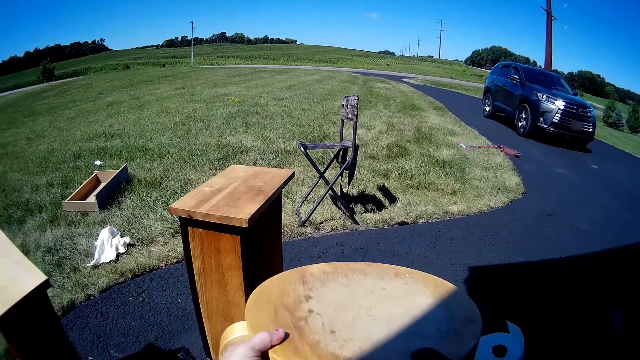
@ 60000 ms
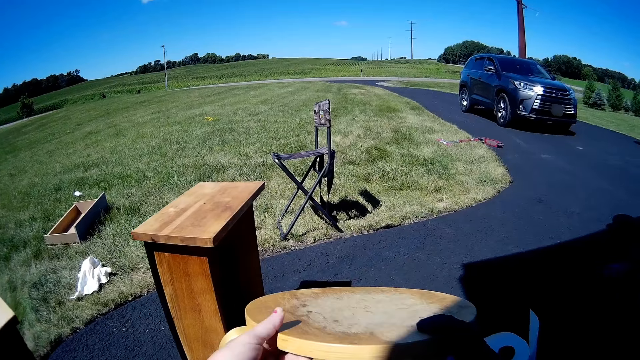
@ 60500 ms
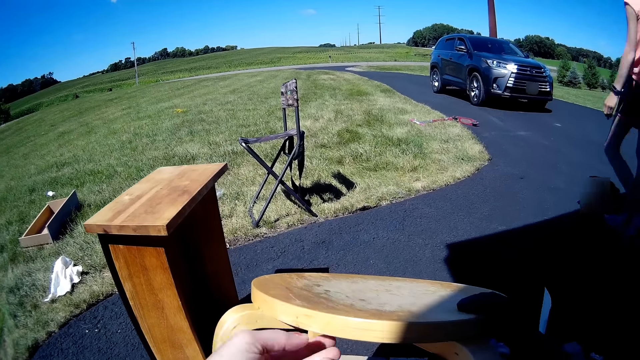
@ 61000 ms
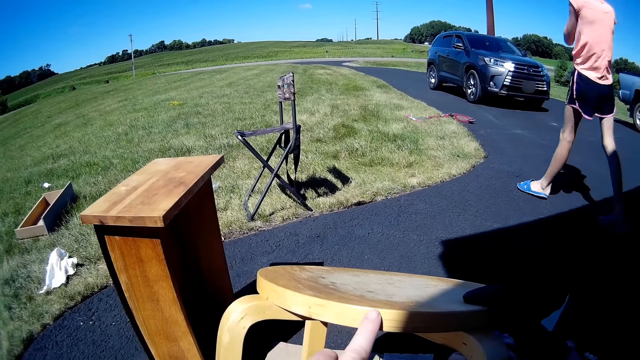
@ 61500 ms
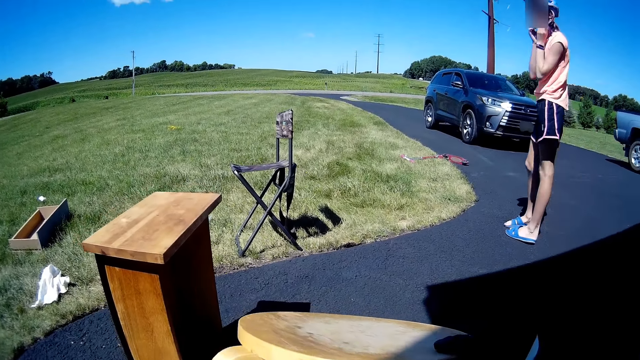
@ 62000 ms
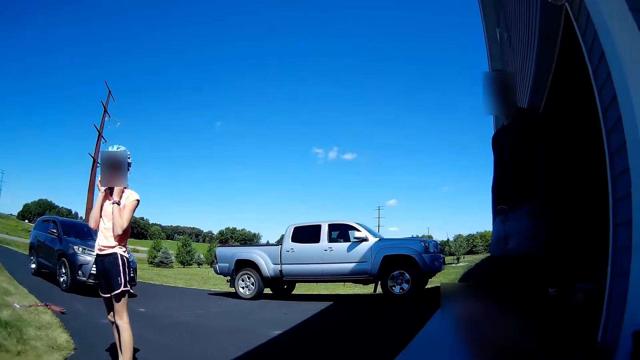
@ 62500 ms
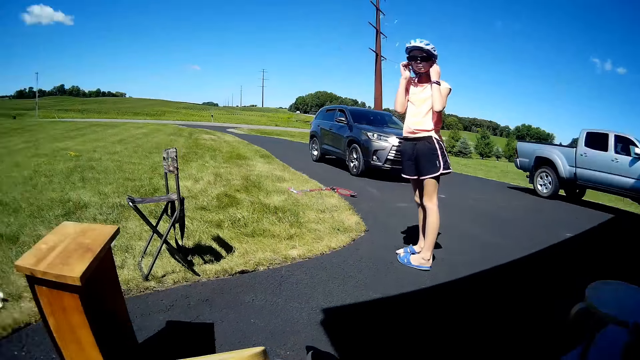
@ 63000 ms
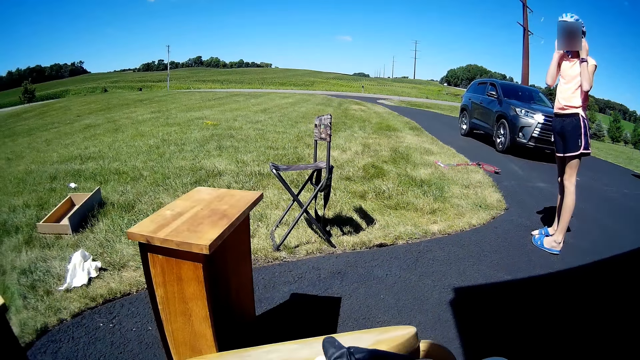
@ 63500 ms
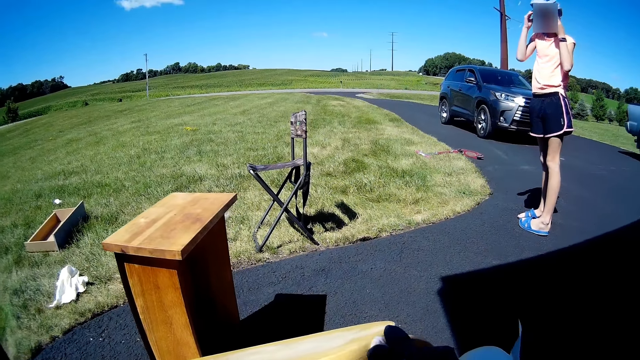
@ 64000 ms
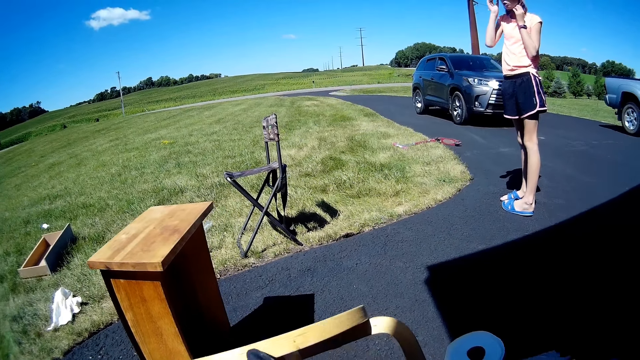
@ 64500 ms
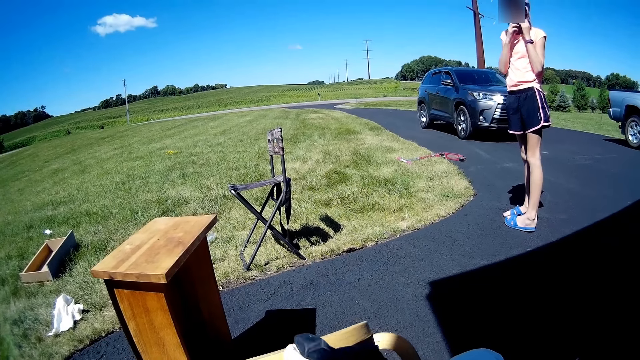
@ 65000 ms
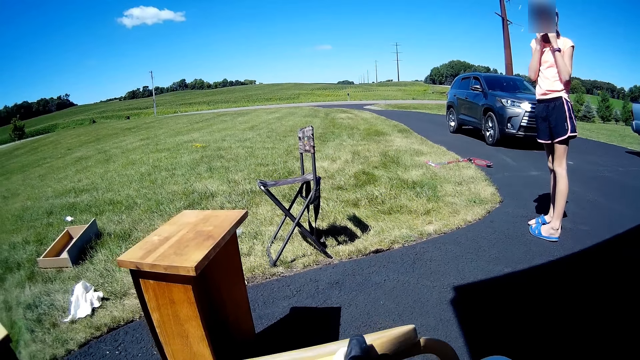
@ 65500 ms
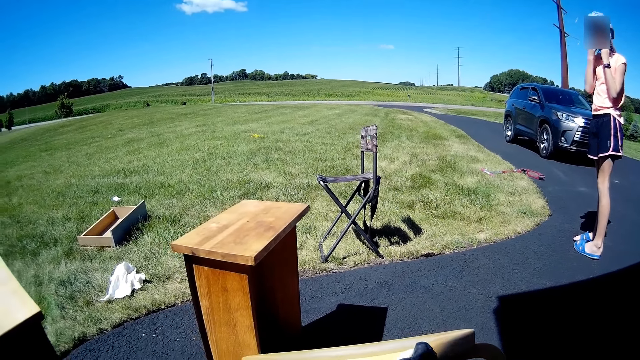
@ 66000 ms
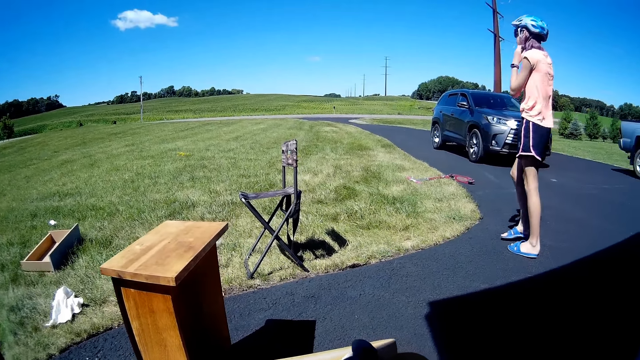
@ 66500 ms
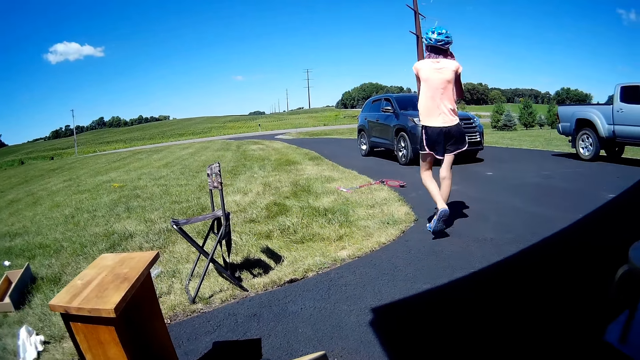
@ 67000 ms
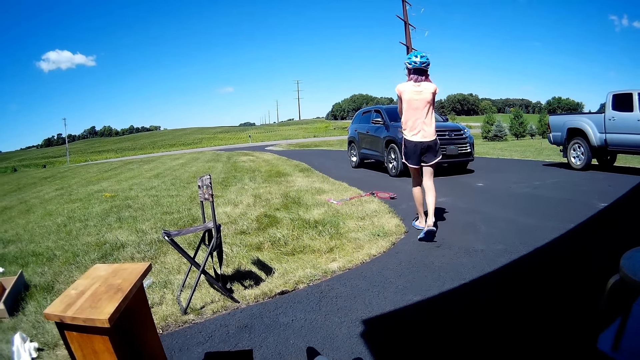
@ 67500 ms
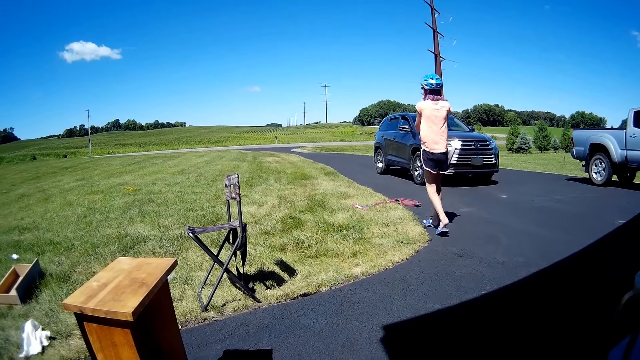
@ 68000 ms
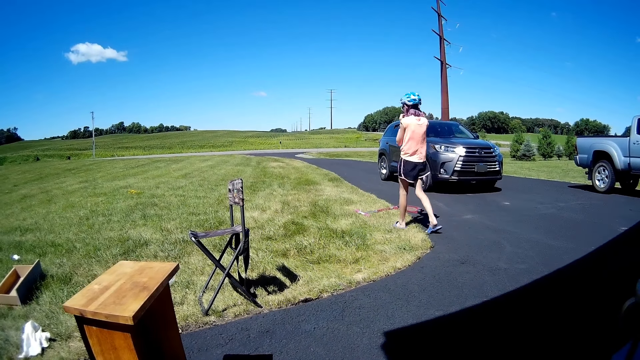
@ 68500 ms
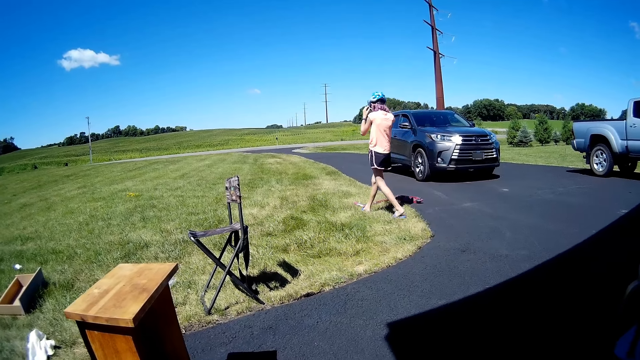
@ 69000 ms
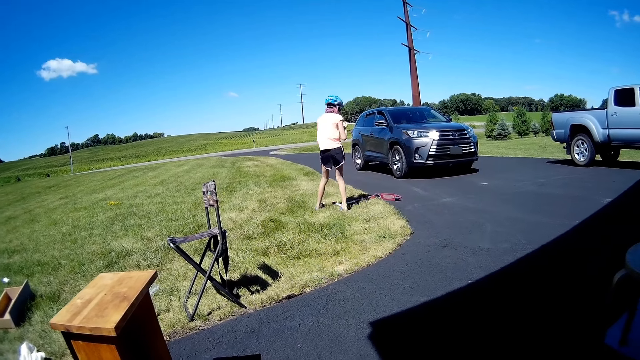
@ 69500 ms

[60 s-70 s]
The camera wearer puts down a furniture with hands. They put a finger on the furniture. A girl walks around the compound. A lady sits on the floor. A man stands at the door. The camera wearer moves a finger on the furniture. They wipe the stool with a fabric. The girl walks around the compound.

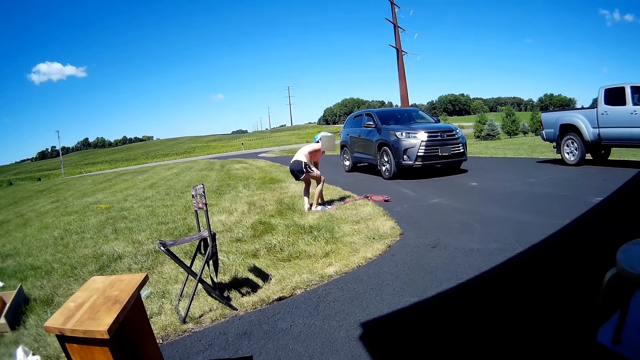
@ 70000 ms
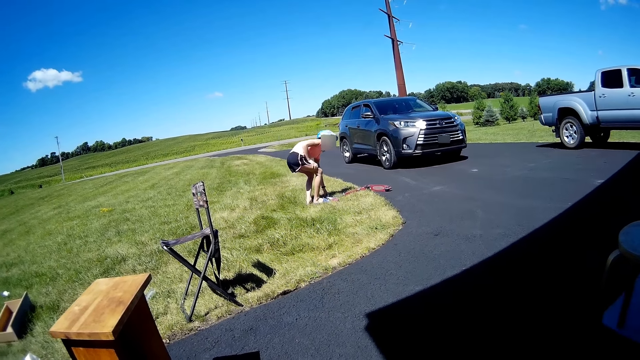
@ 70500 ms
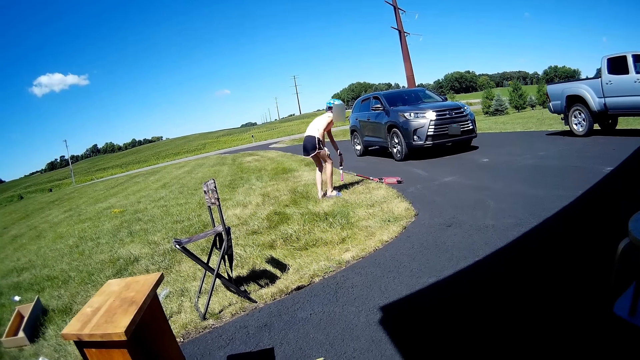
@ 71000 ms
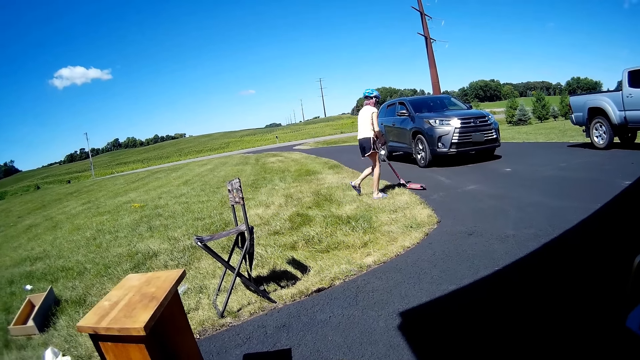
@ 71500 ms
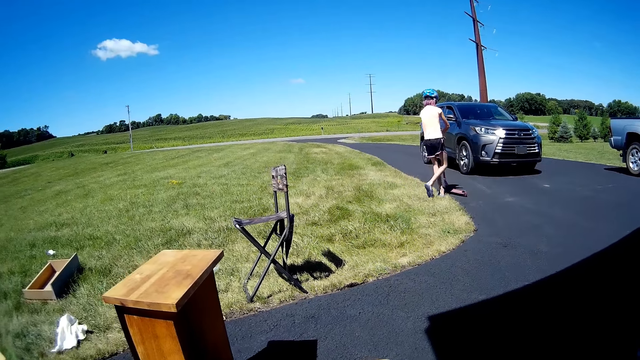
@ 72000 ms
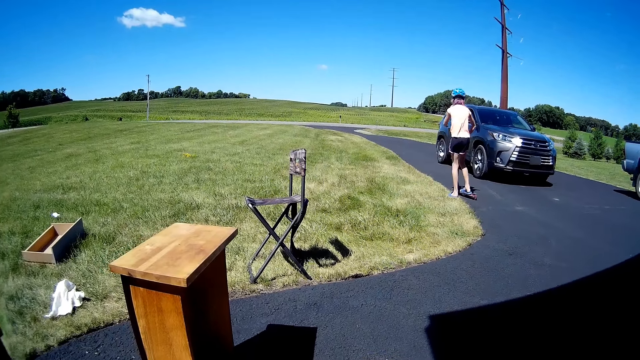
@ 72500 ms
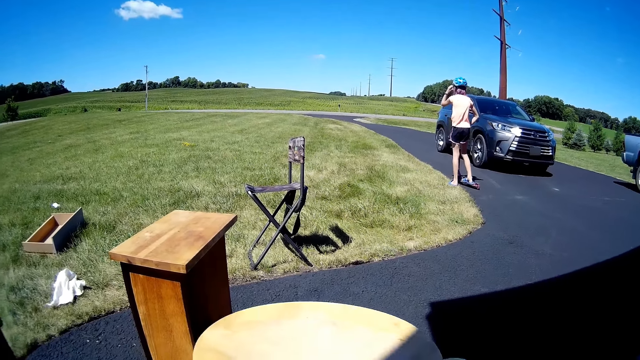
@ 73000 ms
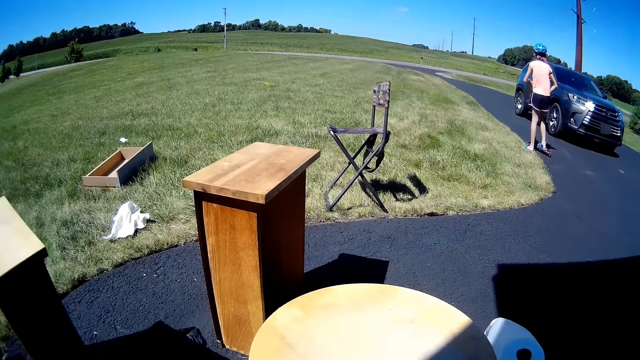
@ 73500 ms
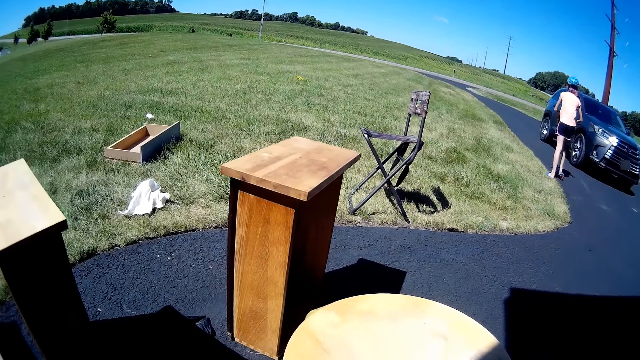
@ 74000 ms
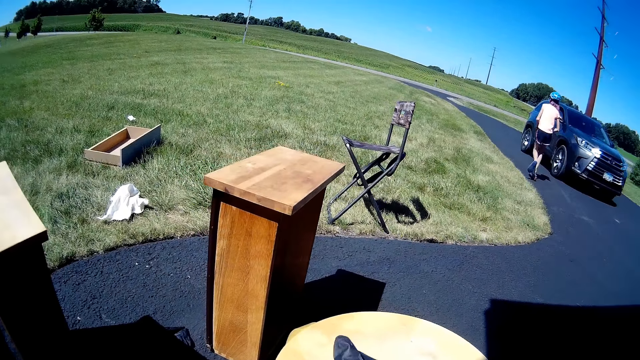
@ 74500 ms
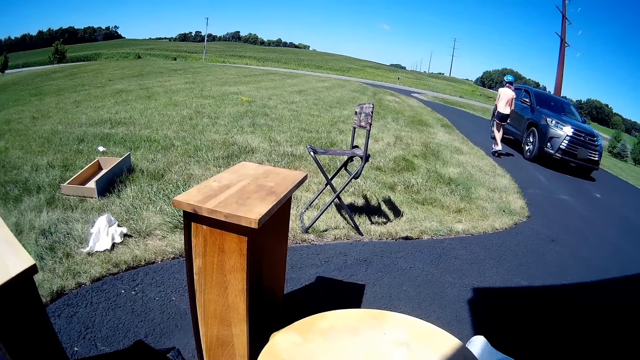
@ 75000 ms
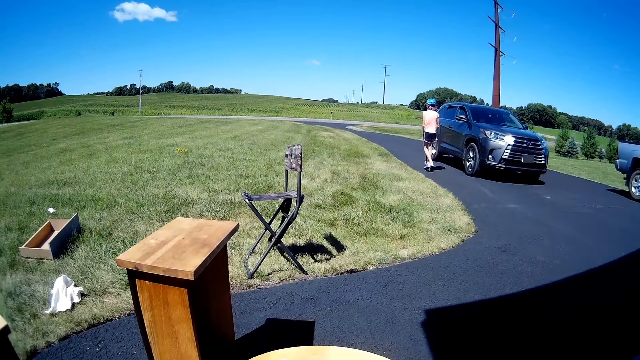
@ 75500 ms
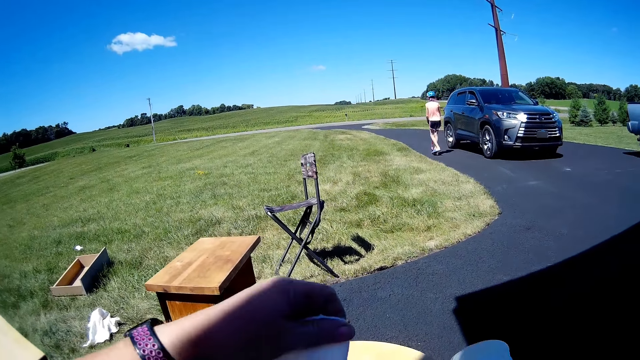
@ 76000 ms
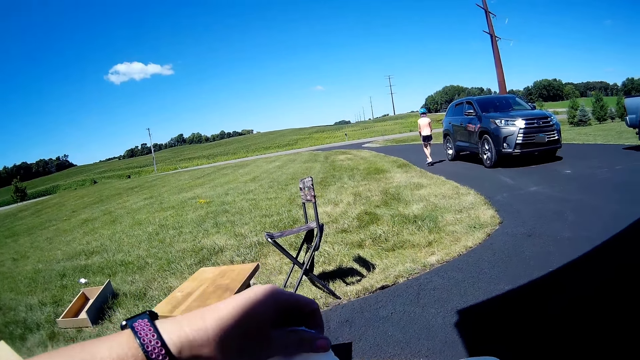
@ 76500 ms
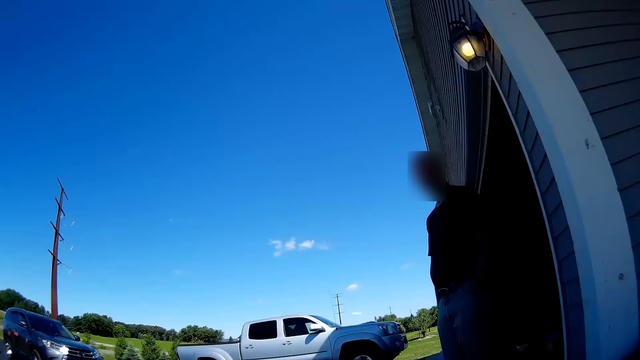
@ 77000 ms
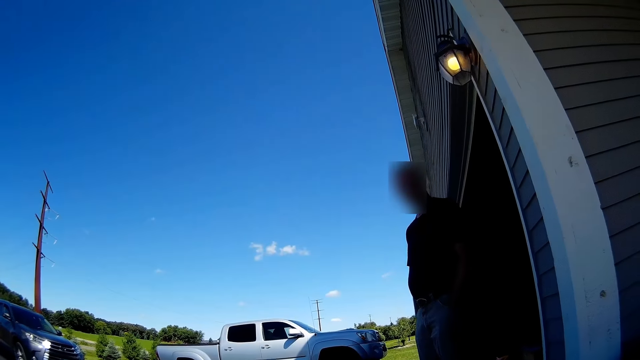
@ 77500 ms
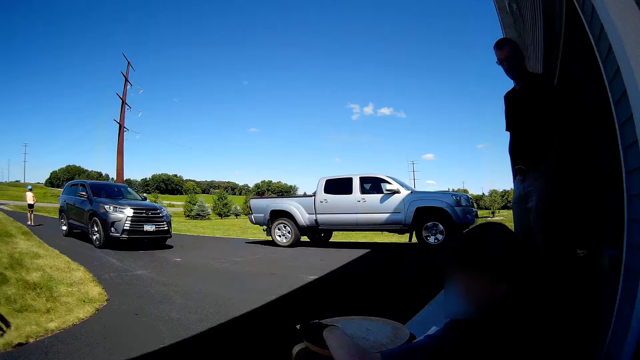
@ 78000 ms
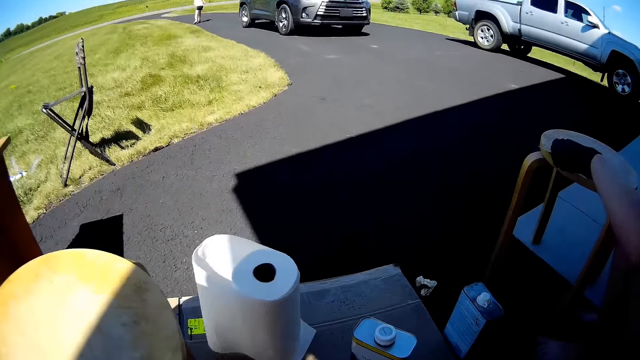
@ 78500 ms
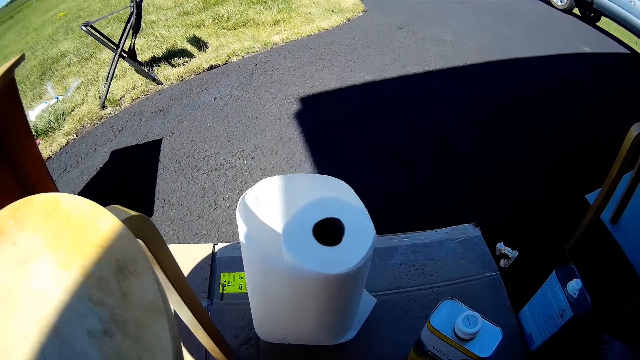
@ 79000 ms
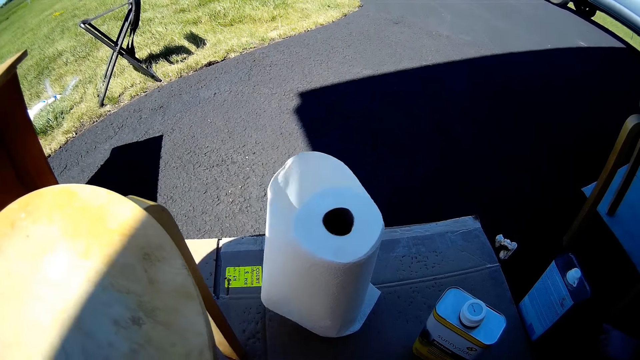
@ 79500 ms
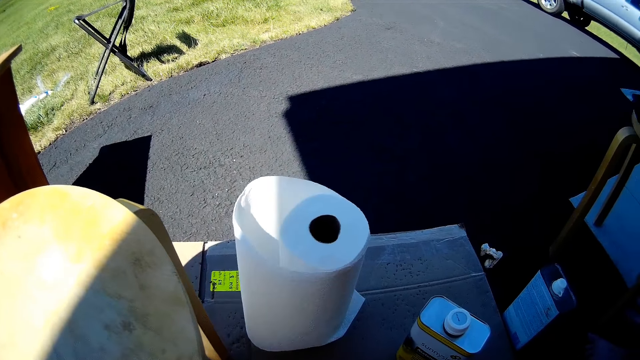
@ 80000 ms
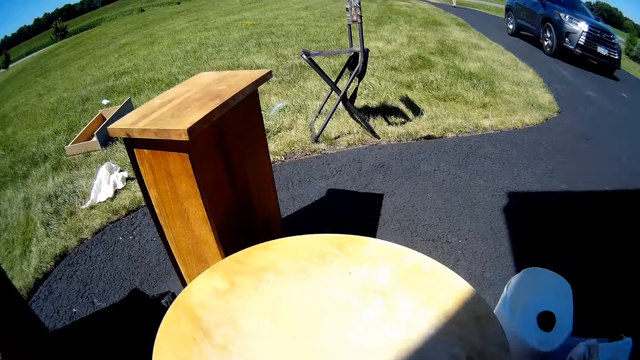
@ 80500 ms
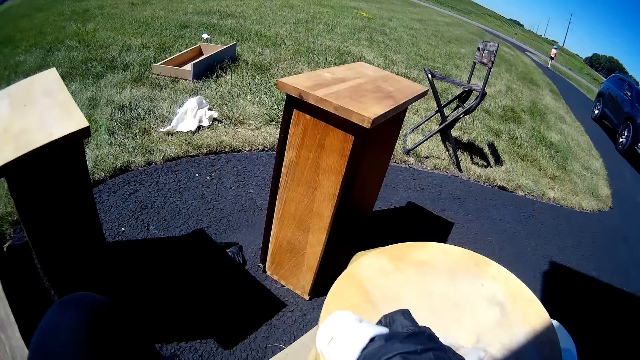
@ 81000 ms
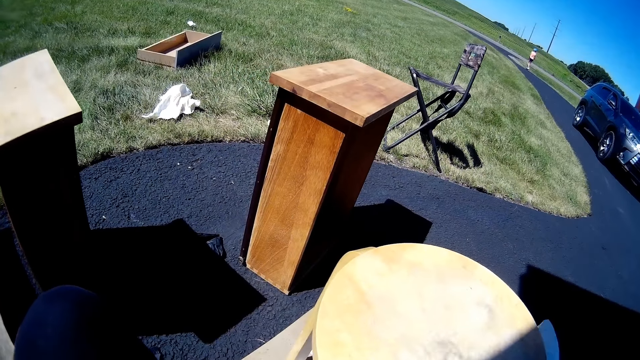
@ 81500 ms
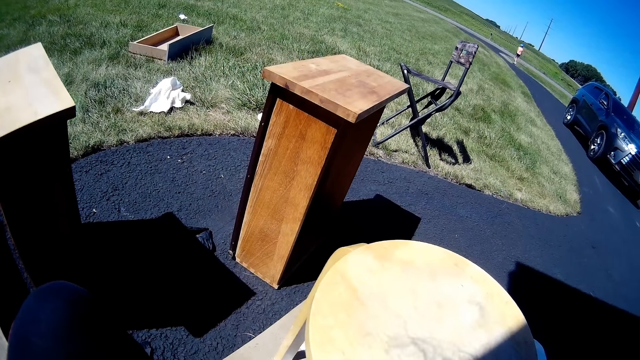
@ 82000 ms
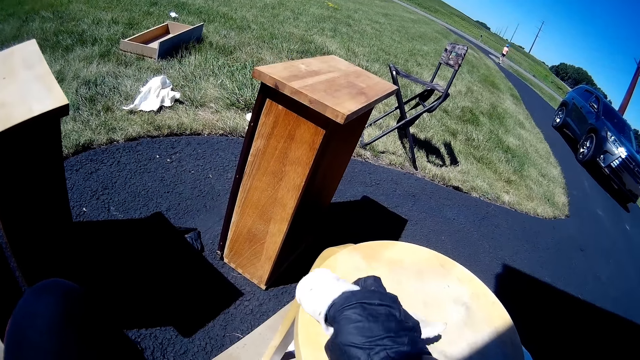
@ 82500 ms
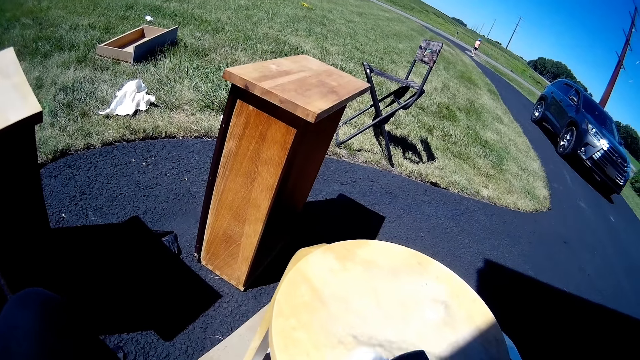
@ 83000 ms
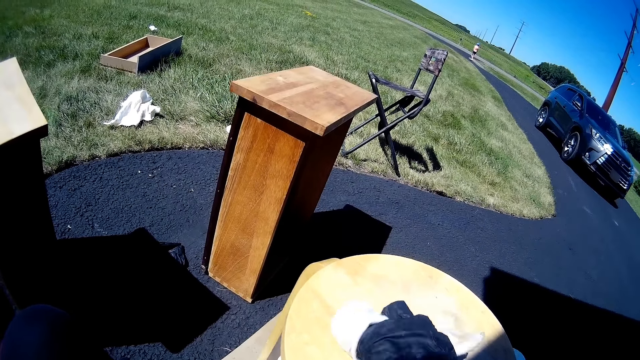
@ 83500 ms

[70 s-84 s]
A girl picks up the scooter and rides the scooter. The camera wearer wipes the stool with a fabric. They hold a wiping cloth. A man puts hands in his pocket. The man stands at the door. A lady wipes the stool with a fabric. The camera wearer wipes the stool with the fabric. They apply paint oil to the furniture with the wiping cloth.
